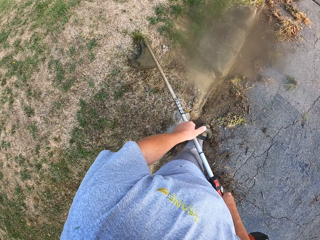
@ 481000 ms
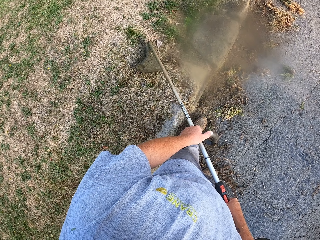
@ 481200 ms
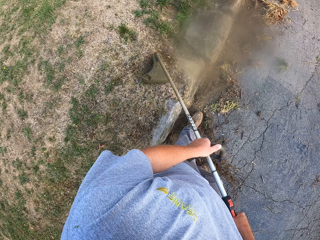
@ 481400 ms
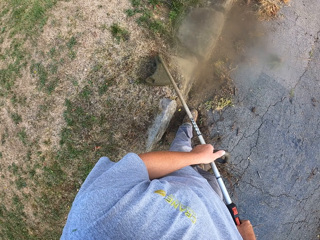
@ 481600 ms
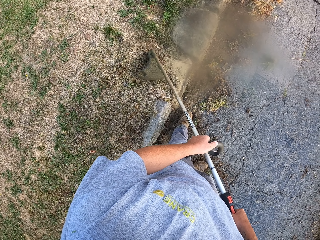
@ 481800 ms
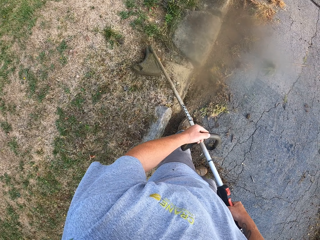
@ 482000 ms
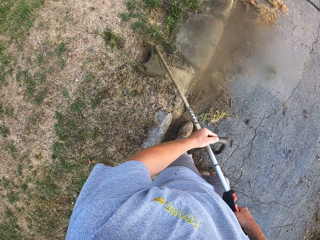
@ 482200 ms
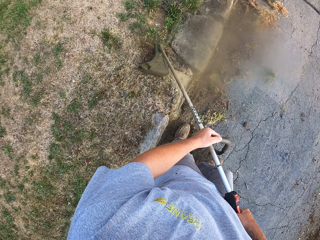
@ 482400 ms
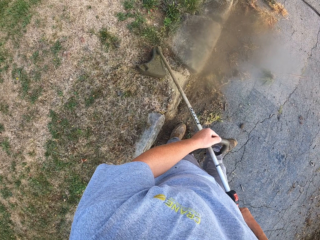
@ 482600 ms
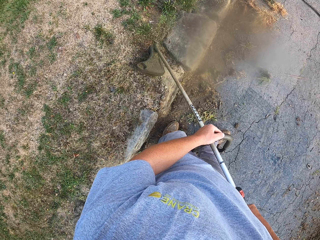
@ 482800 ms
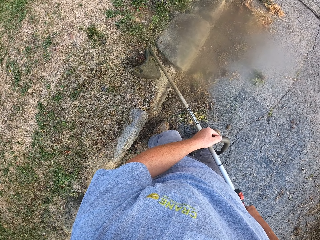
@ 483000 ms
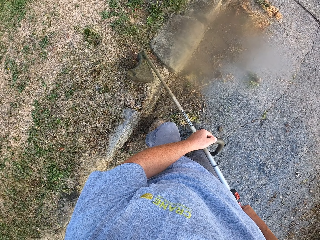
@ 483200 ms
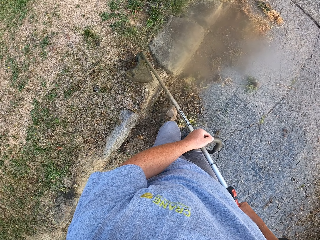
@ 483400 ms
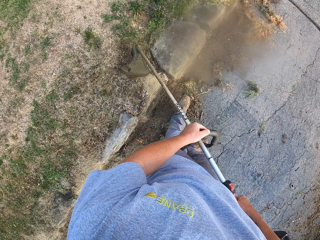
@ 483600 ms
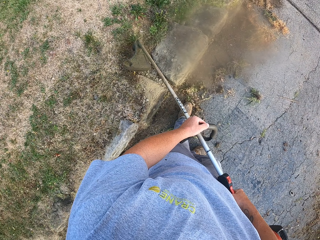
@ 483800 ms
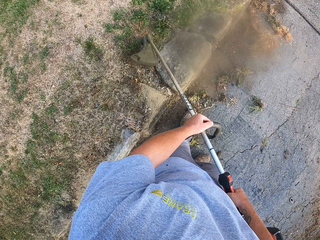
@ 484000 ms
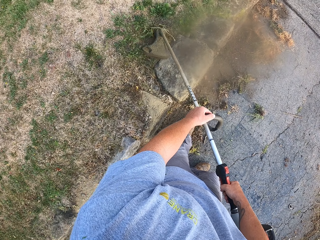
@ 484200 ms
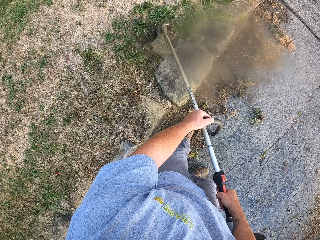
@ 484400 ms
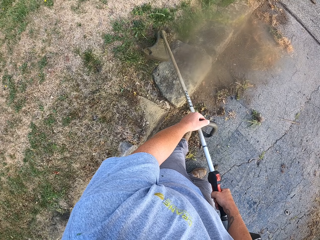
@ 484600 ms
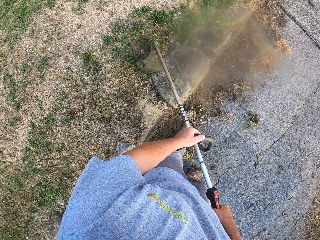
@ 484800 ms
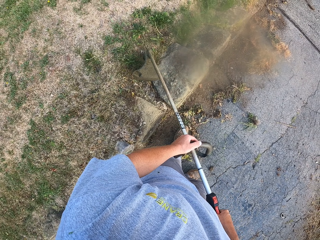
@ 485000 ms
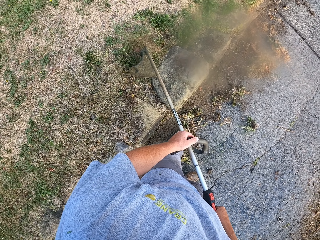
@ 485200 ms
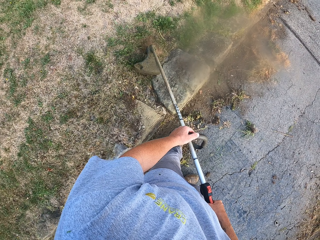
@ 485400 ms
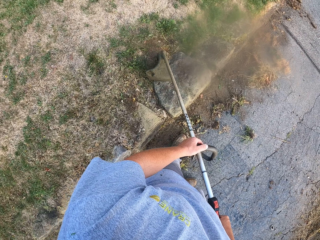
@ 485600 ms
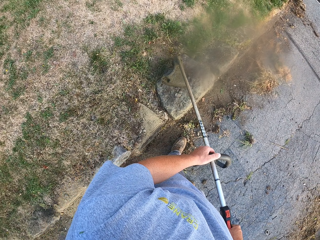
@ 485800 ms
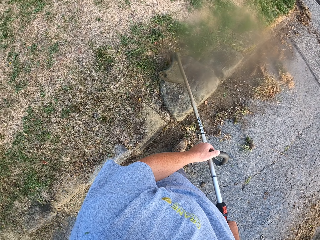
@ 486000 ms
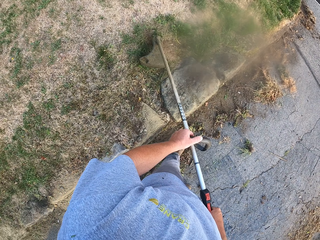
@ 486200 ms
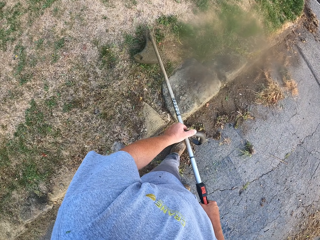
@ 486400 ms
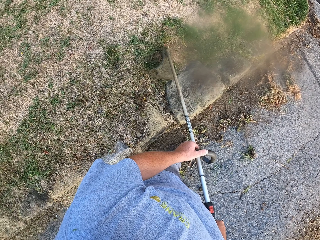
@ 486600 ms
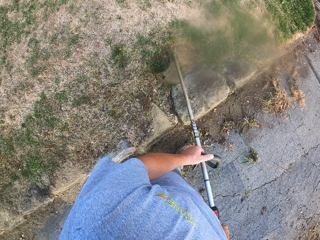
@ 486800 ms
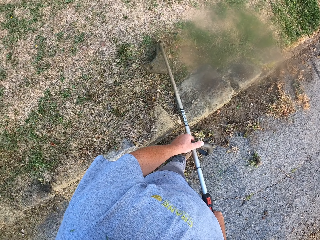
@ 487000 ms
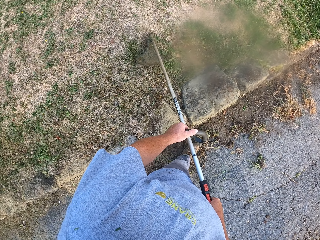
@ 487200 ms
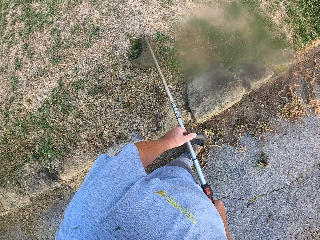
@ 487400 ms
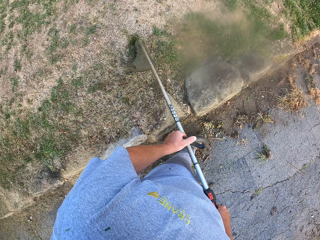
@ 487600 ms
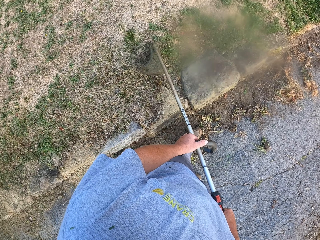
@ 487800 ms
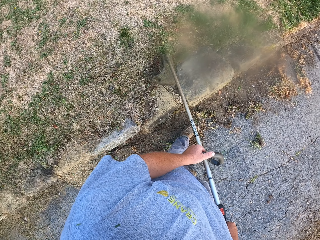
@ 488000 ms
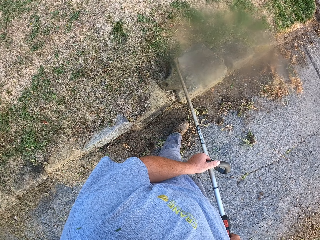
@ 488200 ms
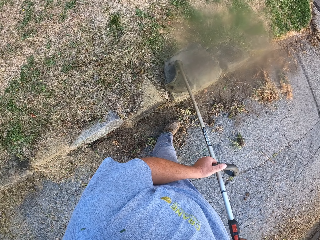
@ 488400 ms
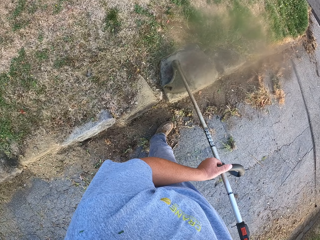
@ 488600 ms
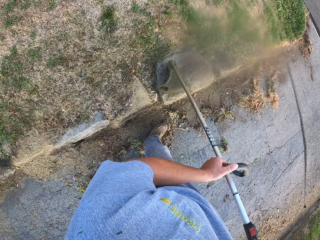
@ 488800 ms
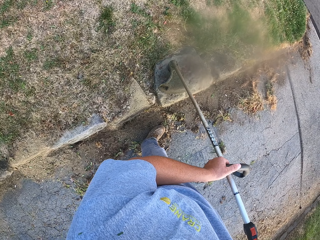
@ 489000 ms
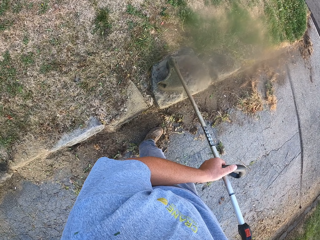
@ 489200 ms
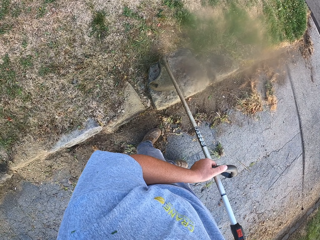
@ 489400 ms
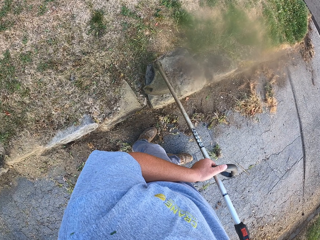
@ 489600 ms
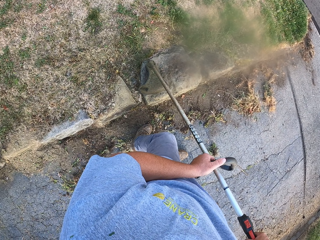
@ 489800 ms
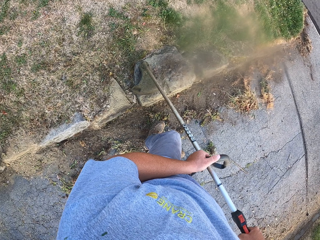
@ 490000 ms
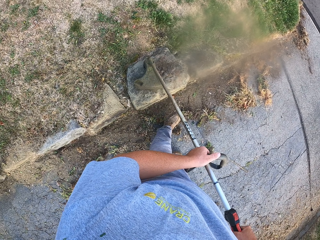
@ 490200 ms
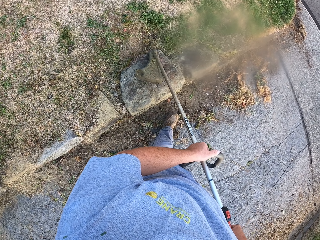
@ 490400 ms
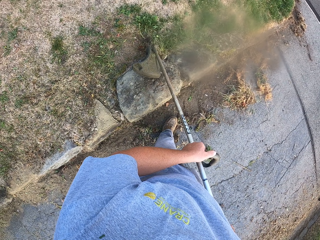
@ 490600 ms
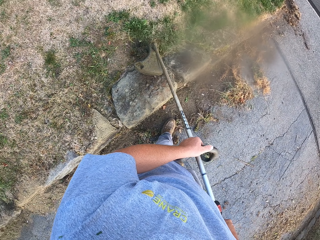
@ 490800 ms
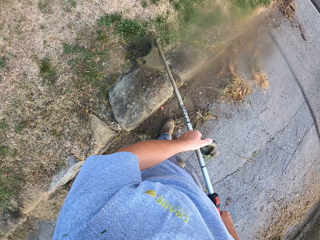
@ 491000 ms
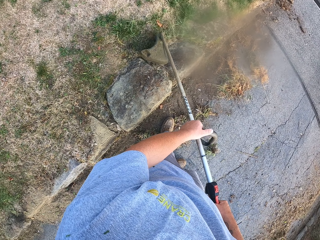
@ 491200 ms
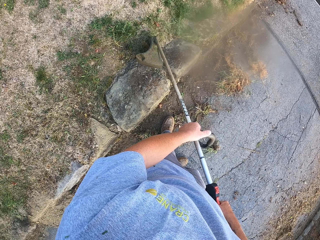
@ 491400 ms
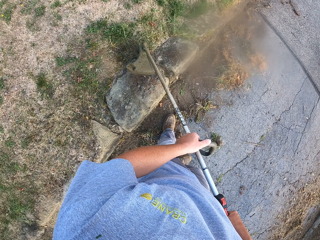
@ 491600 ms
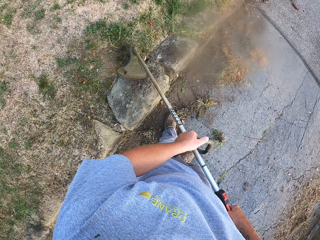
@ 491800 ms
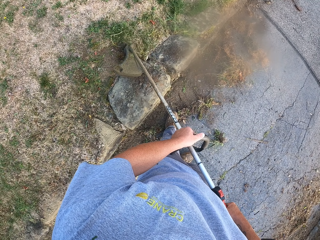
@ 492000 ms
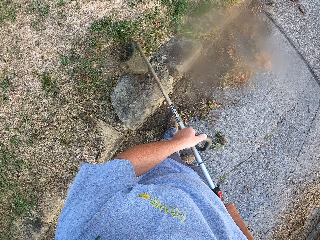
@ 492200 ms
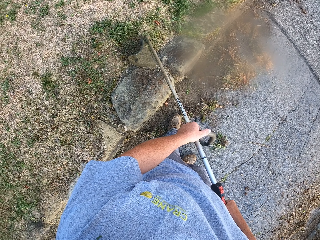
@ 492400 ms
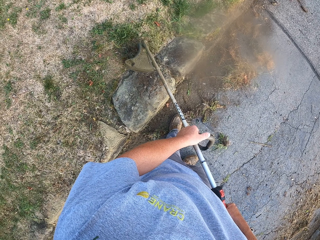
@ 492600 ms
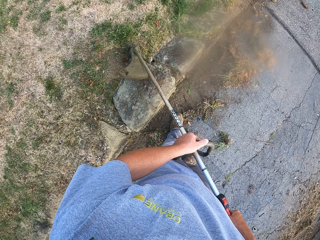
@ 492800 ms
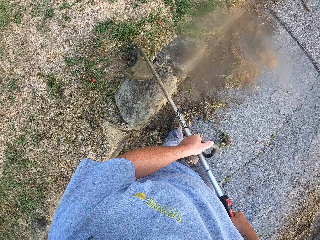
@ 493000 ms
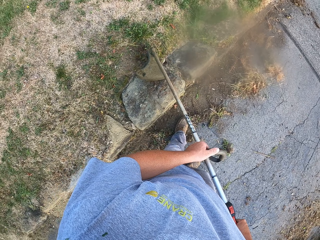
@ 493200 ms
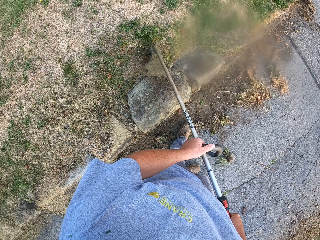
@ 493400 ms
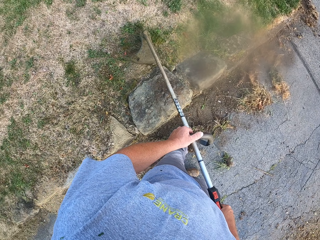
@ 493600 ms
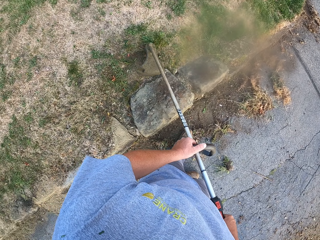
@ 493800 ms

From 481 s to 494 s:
The camera wearer walks.

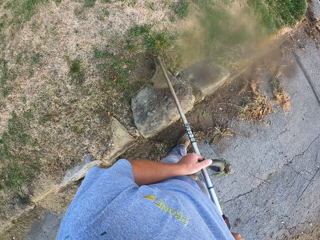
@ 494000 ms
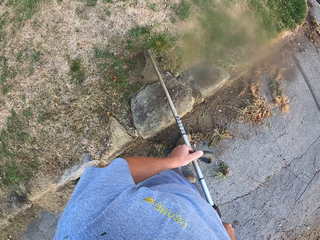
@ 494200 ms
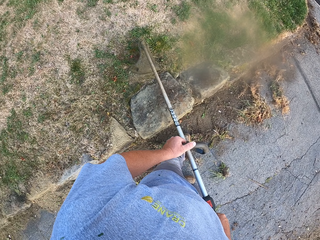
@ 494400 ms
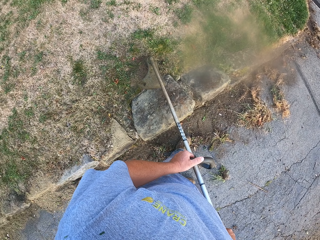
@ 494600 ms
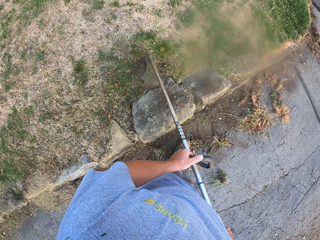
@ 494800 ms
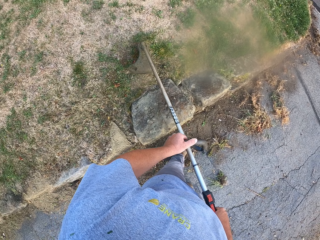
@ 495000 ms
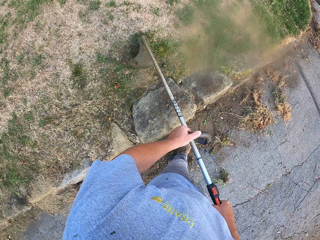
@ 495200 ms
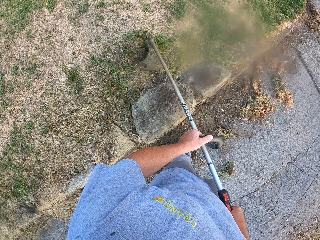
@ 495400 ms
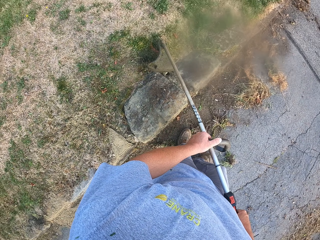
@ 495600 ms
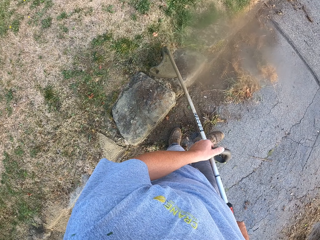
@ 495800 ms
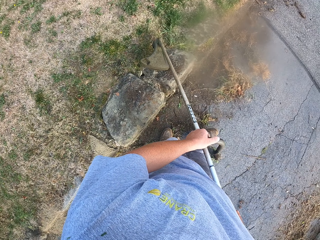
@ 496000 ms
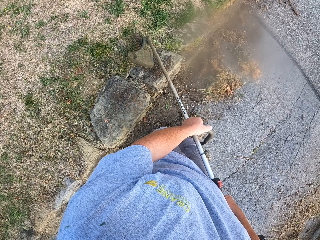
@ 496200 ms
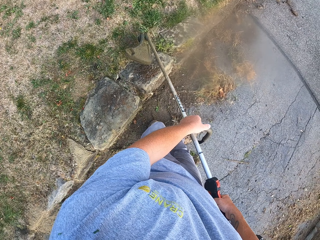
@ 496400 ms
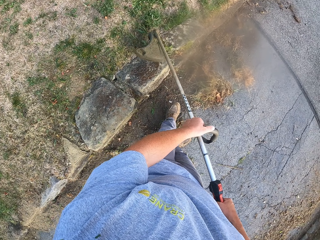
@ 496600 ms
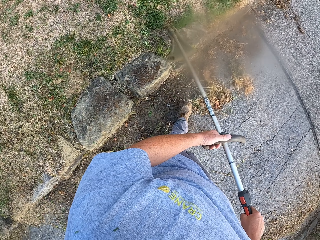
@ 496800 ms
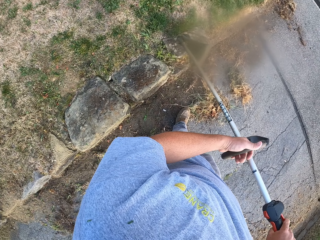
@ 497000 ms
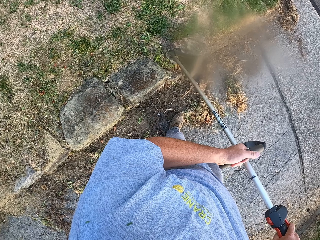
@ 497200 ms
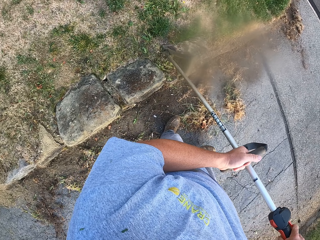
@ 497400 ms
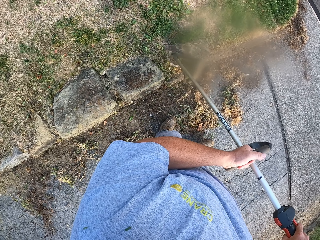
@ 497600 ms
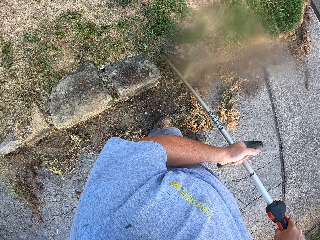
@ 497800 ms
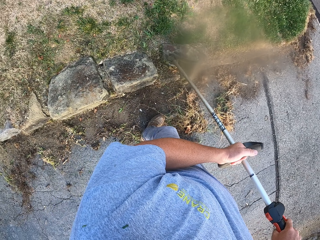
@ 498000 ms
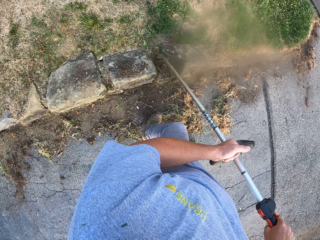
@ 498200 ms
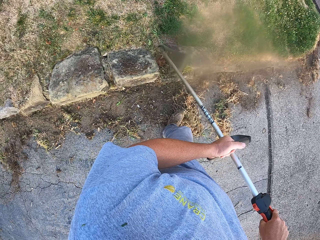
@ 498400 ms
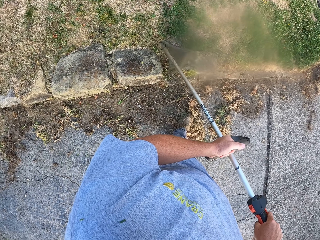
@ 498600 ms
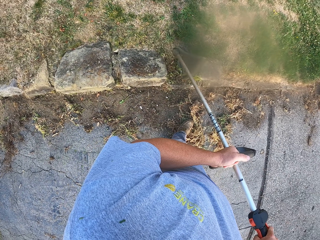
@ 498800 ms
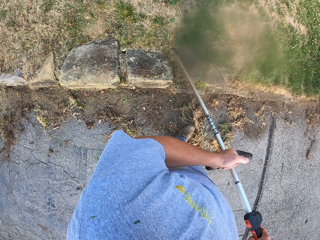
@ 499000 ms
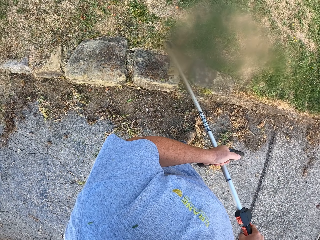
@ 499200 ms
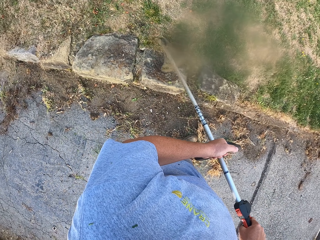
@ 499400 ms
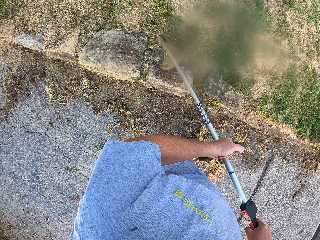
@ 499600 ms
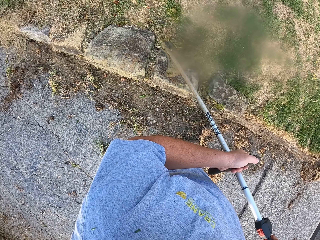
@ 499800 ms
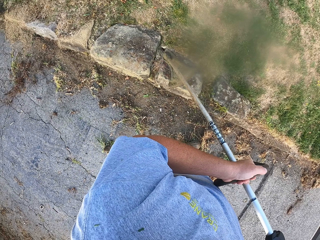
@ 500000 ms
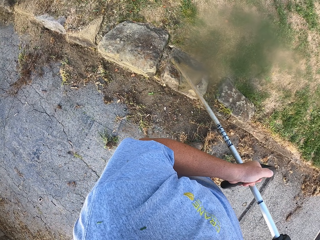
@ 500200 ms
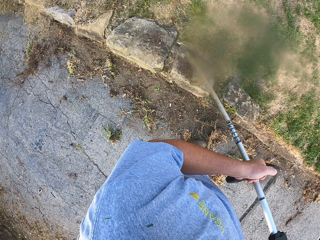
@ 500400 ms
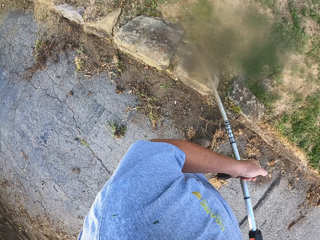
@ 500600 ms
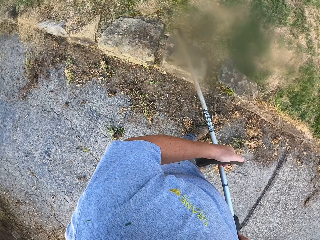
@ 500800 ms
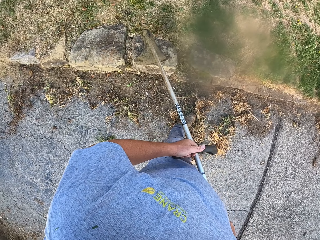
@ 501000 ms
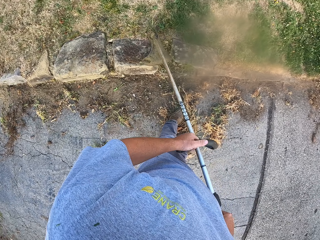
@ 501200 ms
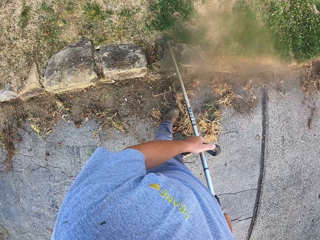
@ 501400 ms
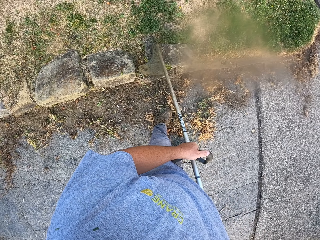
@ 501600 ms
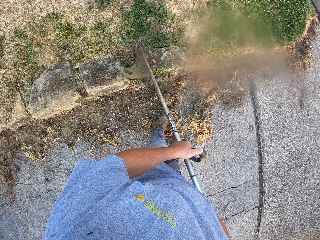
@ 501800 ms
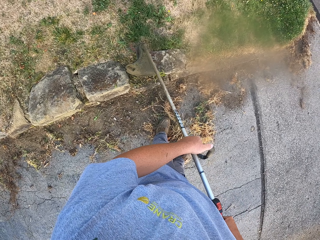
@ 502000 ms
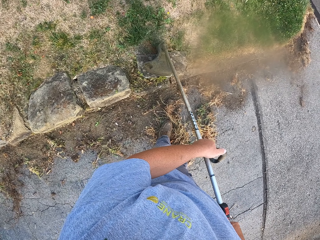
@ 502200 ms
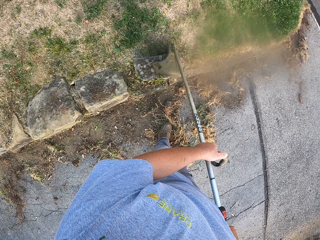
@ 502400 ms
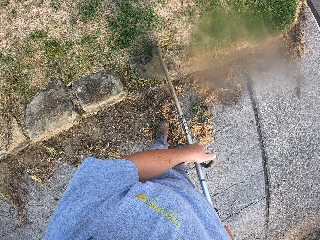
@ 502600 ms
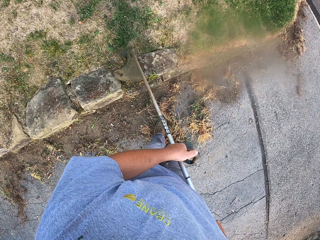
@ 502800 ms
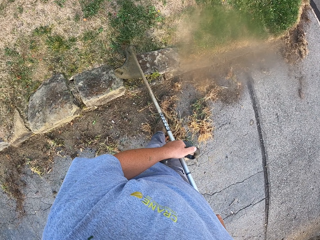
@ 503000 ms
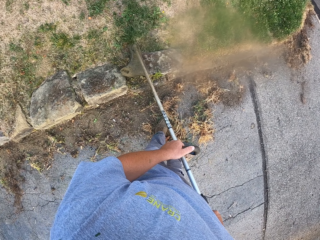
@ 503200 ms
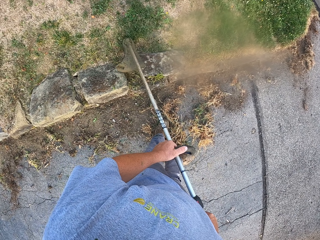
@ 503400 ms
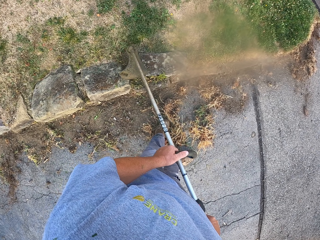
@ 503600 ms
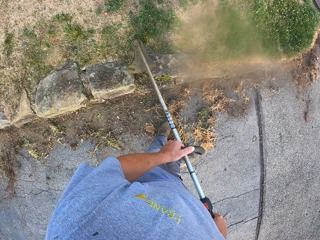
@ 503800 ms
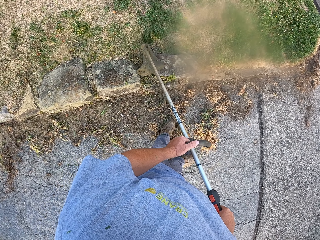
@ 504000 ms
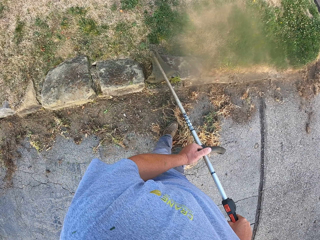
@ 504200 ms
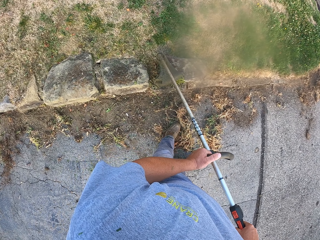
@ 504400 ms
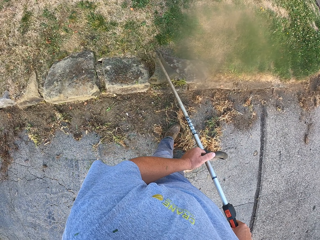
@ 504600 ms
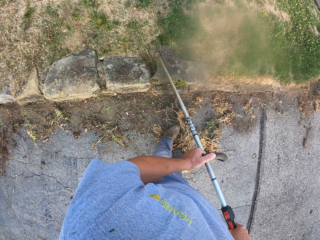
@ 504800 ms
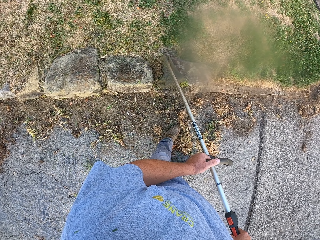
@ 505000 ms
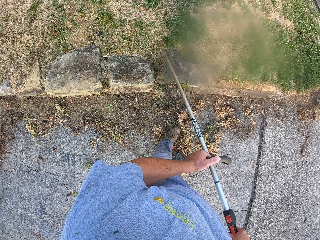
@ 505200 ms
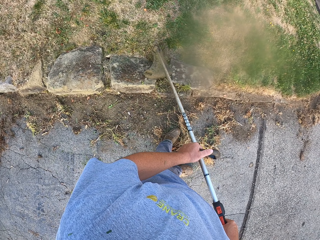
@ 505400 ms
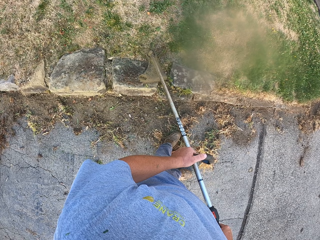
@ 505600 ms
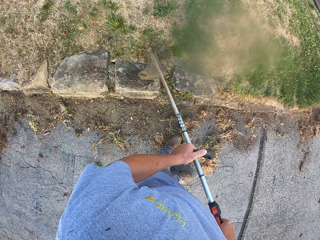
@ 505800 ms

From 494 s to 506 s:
The camera wearer walks.
